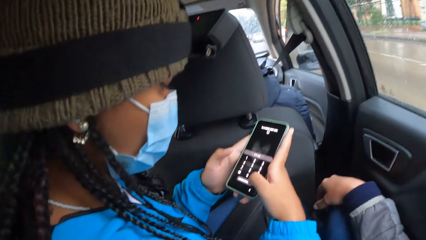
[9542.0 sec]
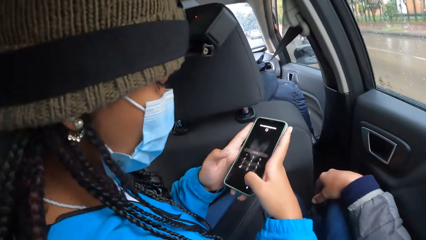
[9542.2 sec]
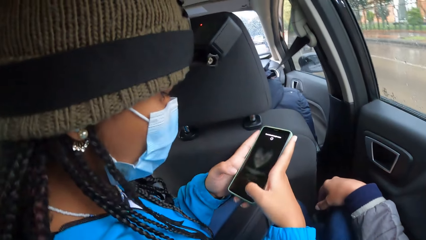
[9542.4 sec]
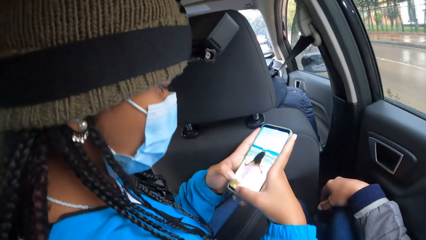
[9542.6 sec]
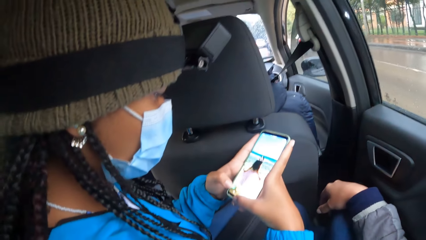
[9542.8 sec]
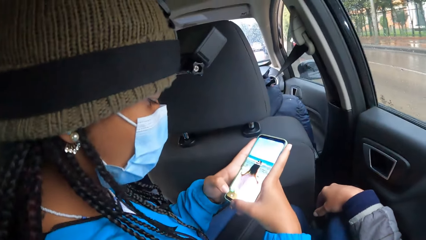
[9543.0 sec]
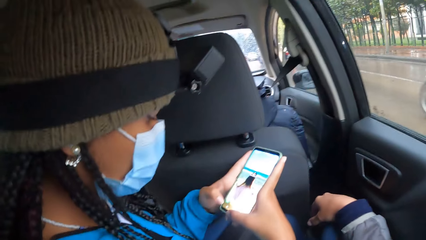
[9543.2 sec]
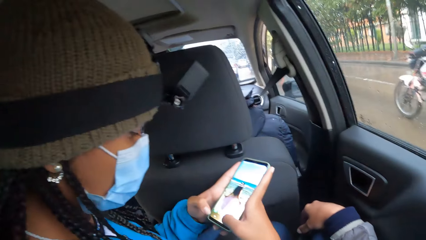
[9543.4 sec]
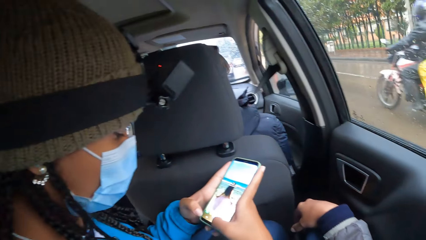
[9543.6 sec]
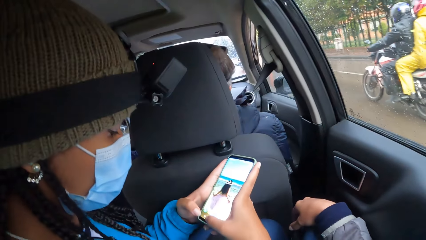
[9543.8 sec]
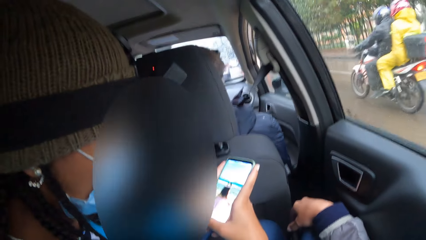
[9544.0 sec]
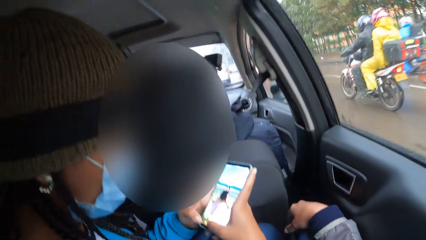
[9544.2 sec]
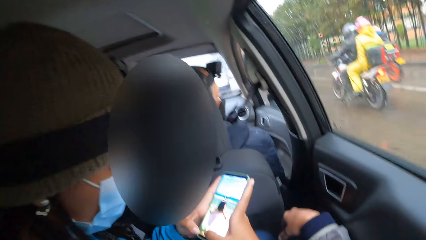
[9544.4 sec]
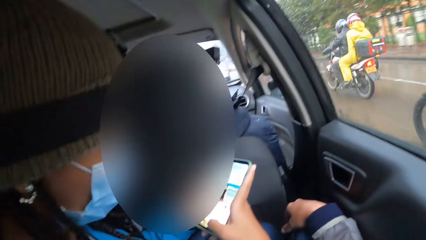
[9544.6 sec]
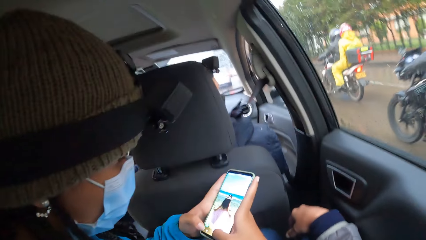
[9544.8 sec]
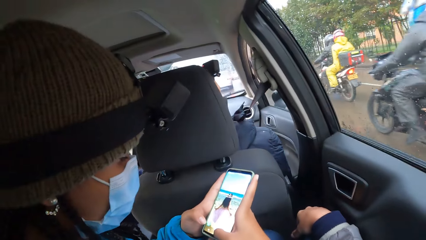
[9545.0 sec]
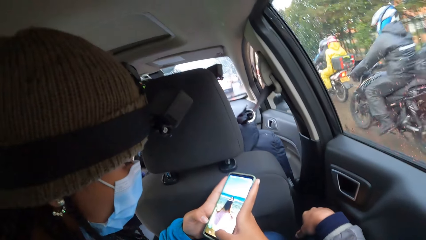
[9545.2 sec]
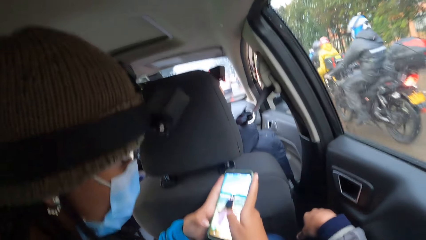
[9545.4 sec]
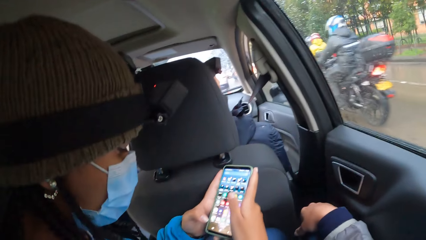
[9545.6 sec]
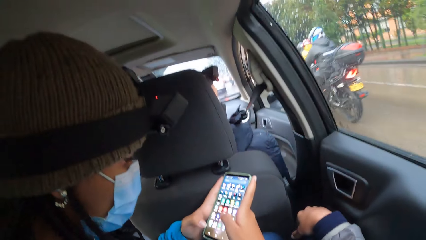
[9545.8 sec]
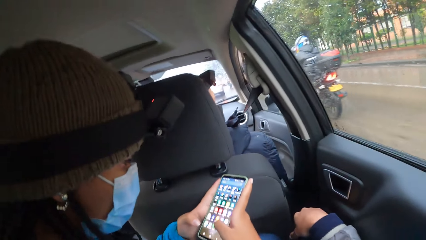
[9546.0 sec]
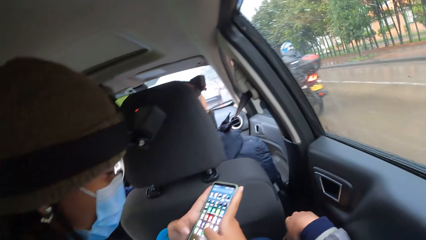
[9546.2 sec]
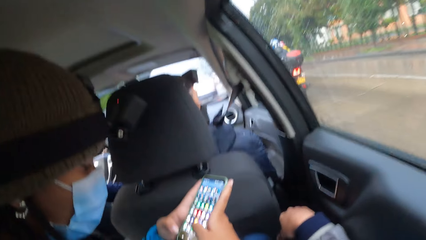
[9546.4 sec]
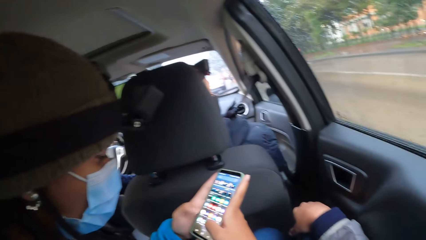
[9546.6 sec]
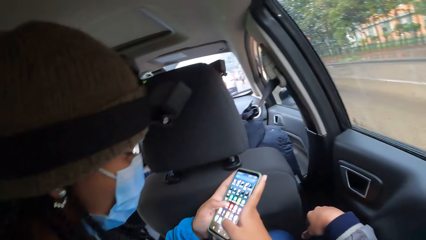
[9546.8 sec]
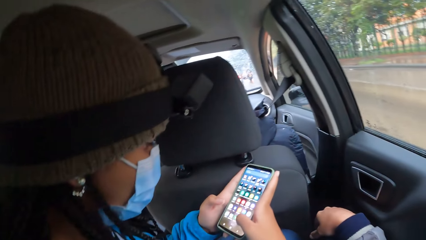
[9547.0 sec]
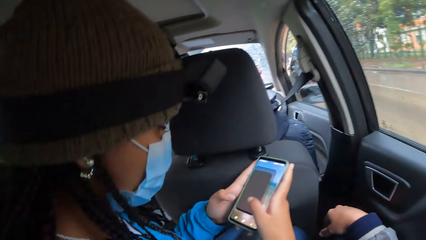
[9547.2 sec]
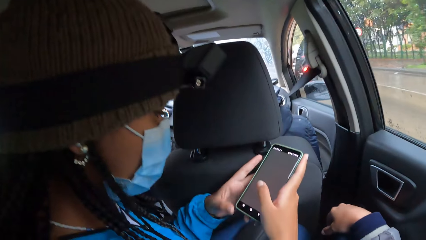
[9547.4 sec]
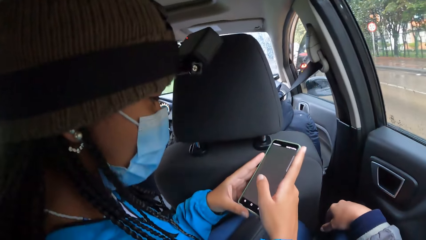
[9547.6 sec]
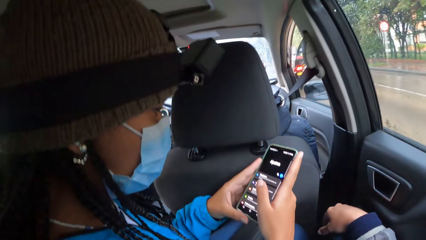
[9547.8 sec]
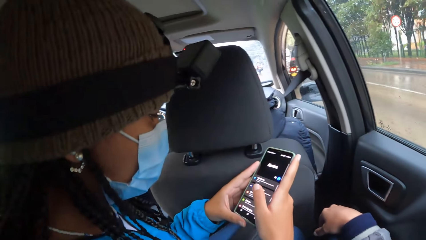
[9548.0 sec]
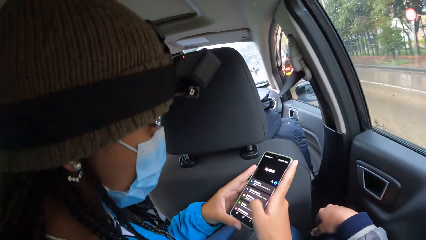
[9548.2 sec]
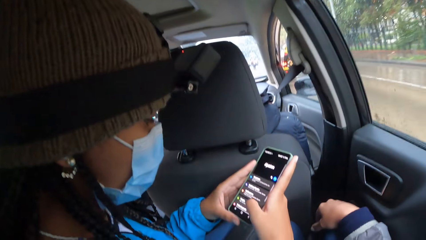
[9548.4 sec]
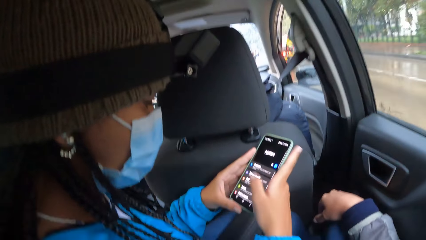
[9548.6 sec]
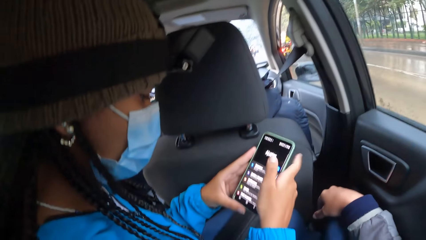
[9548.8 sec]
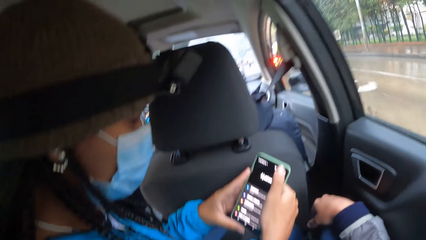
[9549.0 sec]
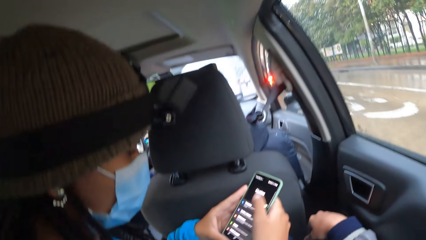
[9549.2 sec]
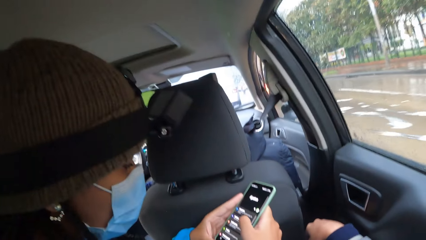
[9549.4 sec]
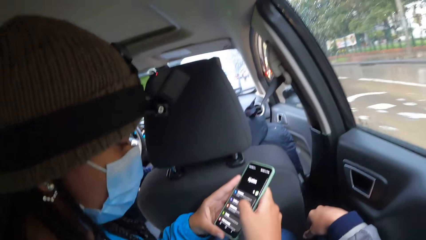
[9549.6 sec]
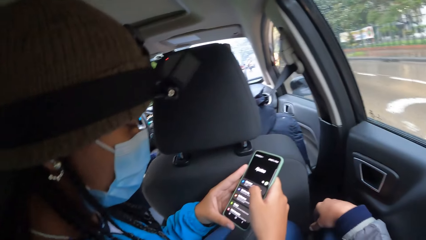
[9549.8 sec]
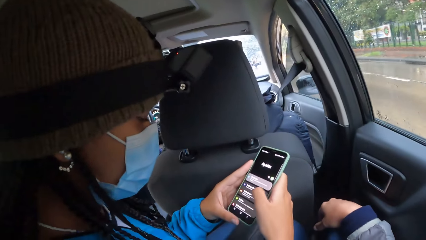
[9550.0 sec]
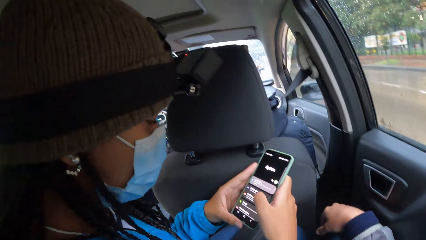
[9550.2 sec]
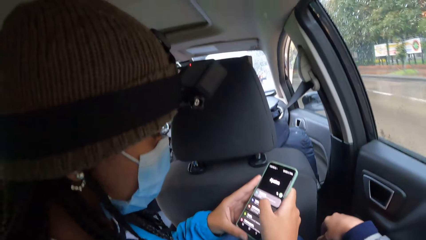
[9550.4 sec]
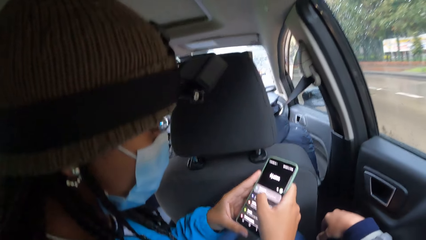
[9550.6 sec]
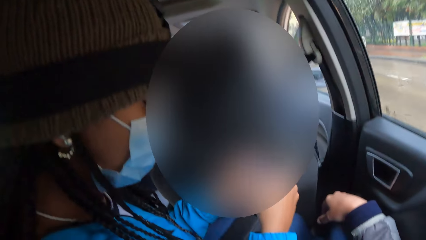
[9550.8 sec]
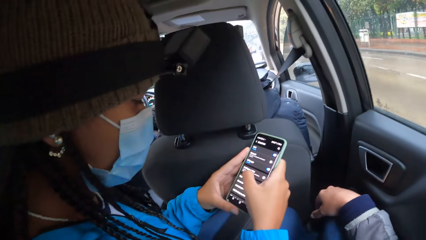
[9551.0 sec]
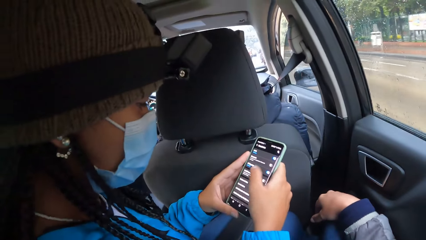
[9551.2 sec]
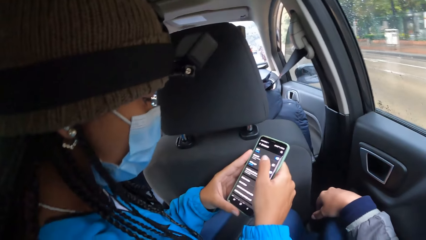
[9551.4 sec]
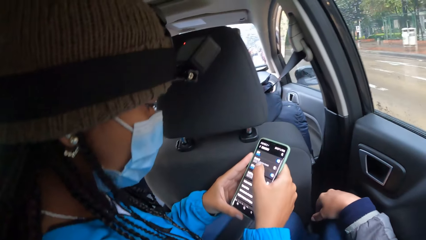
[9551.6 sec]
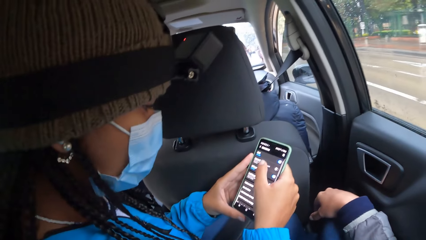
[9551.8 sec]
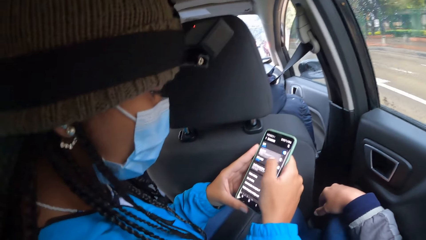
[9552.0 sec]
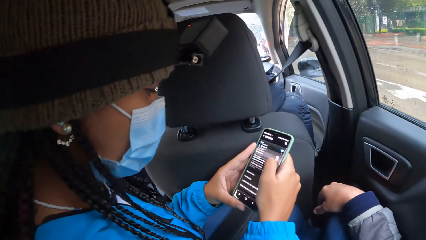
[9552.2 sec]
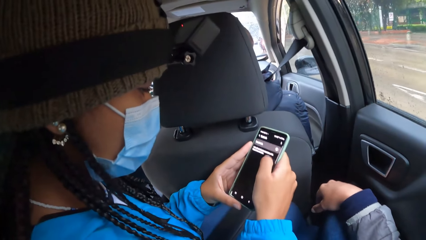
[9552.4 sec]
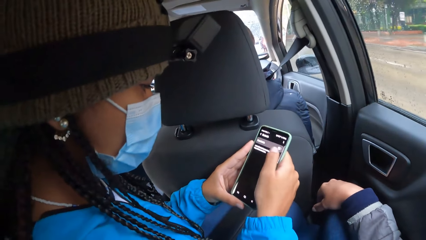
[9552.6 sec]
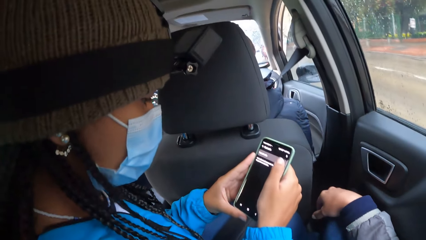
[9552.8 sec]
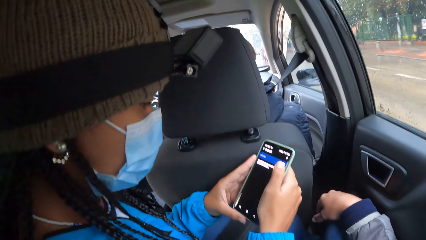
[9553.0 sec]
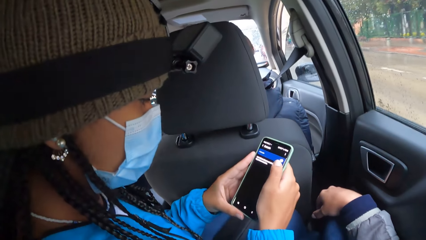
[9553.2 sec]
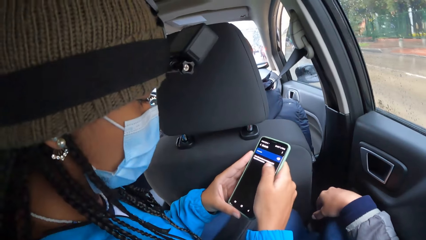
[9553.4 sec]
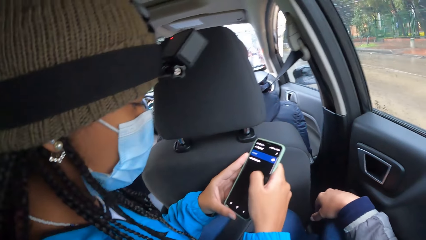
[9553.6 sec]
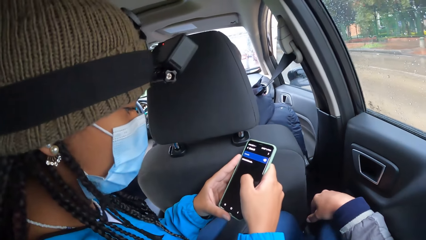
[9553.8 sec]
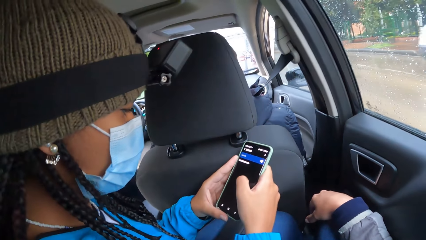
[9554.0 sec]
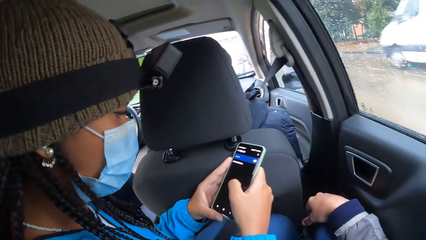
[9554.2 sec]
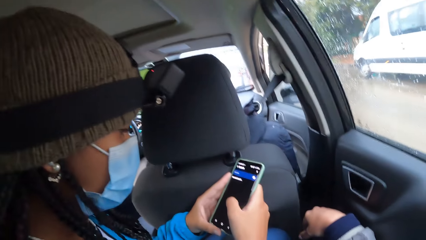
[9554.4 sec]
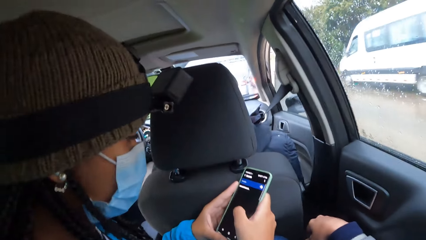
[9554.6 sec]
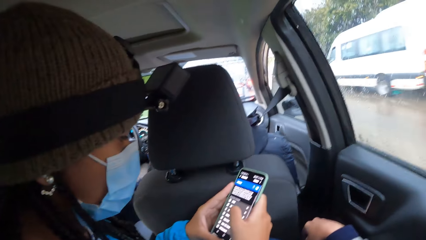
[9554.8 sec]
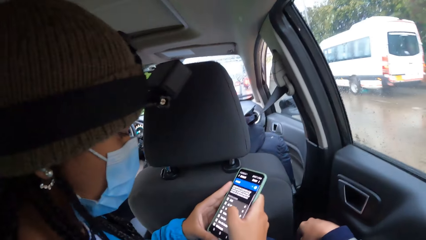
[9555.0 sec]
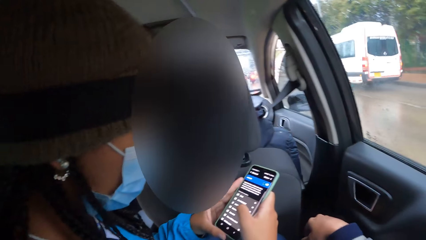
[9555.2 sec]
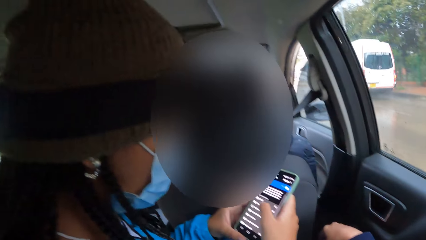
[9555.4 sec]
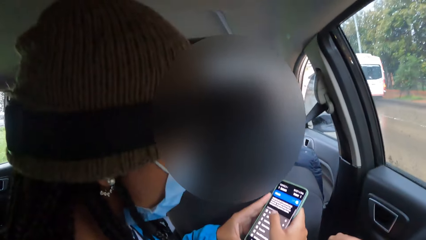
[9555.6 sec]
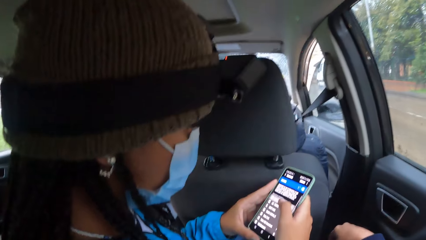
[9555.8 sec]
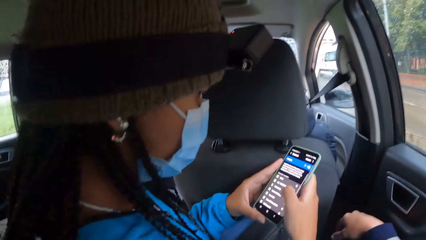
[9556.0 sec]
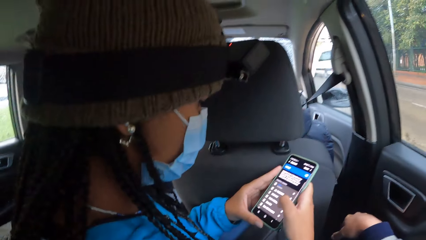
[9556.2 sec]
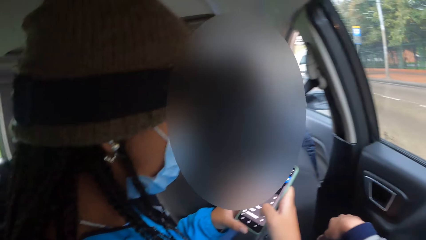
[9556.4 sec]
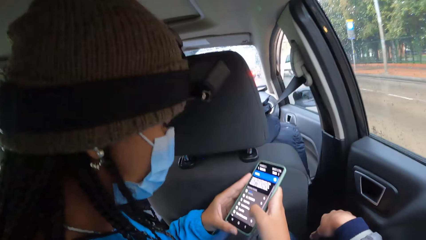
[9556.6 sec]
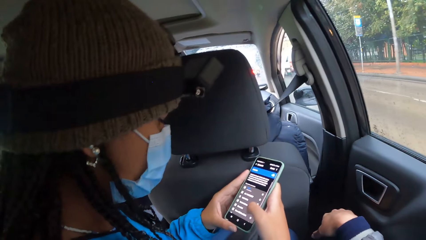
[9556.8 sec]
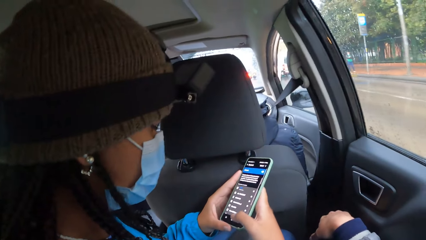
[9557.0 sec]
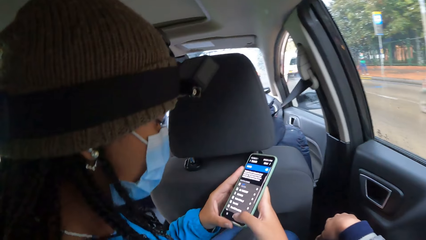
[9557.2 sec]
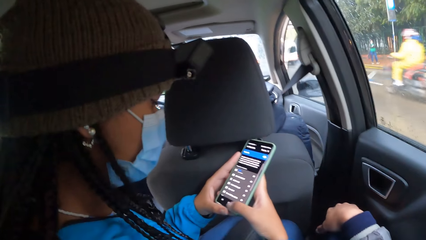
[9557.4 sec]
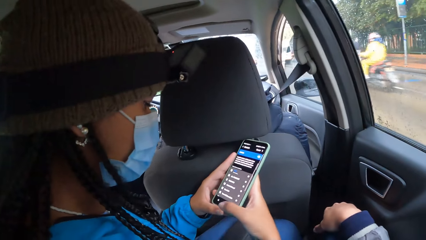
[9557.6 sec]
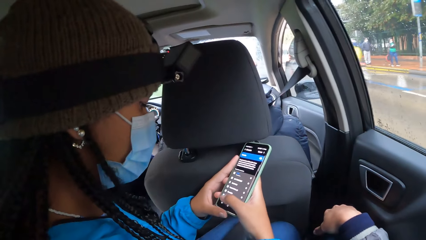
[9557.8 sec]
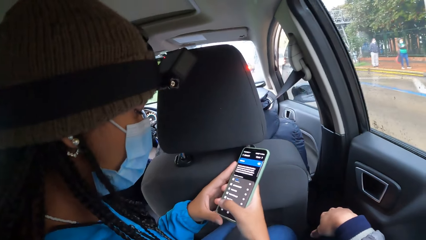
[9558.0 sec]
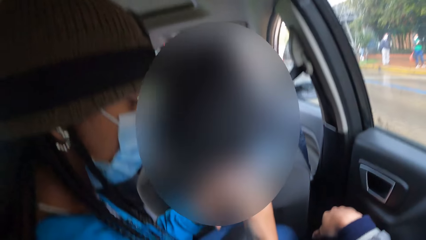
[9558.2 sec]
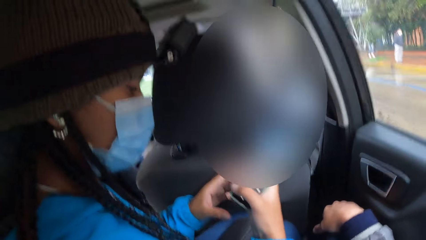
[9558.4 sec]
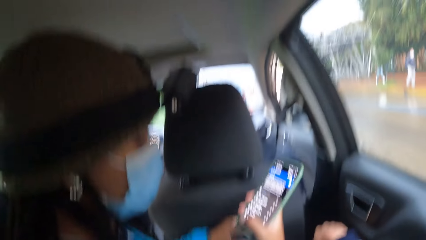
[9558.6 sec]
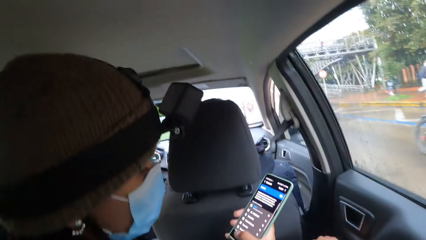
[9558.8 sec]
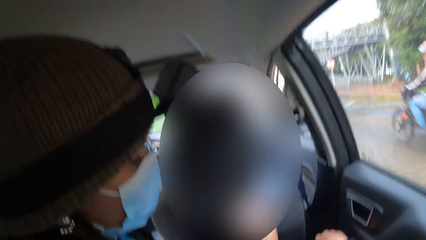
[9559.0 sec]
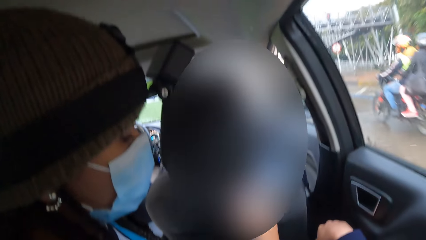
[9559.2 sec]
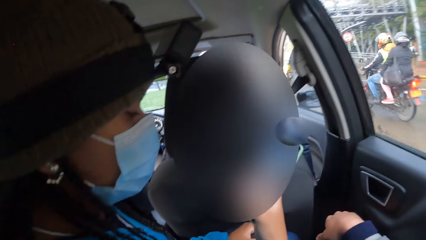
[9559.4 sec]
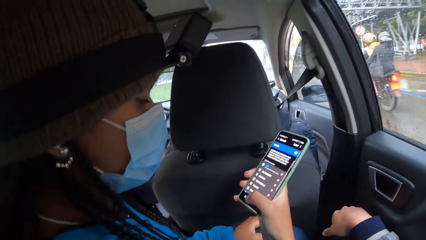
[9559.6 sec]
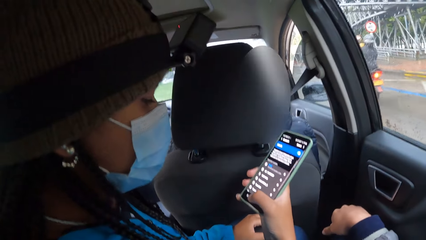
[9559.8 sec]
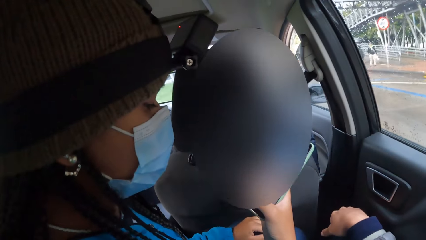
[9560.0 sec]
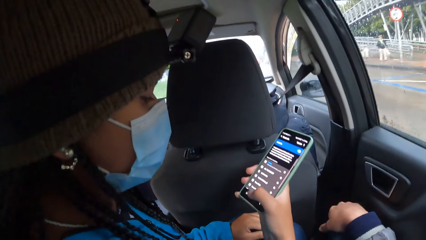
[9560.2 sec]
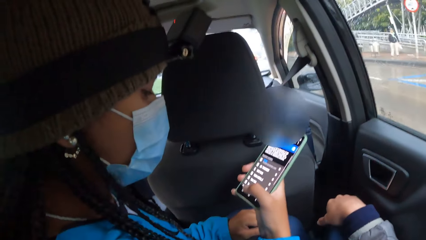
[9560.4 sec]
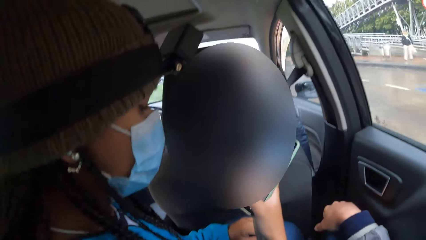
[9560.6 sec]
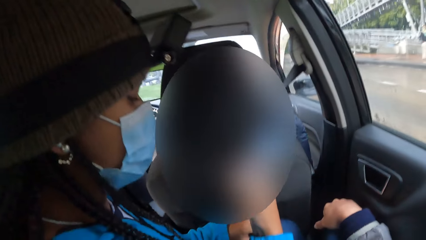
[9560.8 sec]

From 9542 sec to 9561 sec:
A man looks outside the car. A woman scrolls the phone. The woman holds the phone with her right hand.
